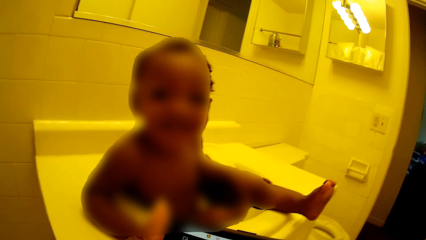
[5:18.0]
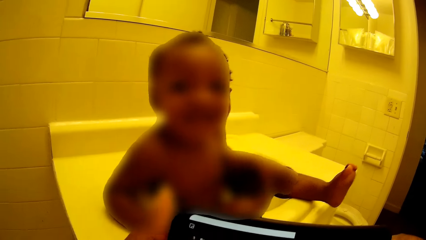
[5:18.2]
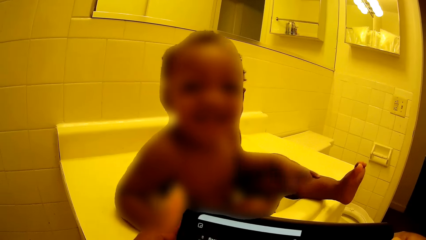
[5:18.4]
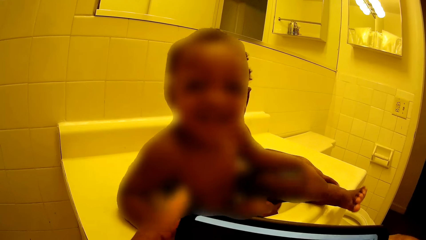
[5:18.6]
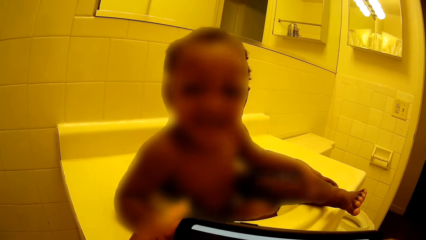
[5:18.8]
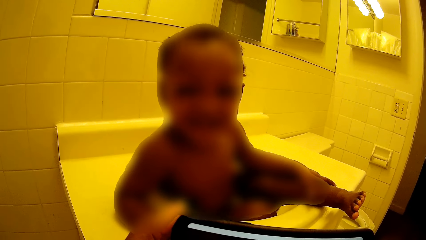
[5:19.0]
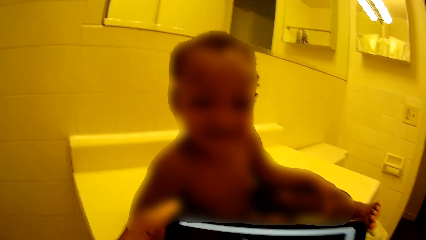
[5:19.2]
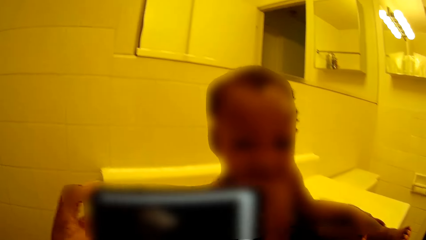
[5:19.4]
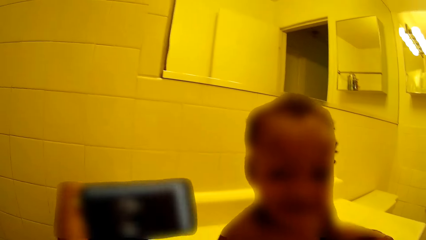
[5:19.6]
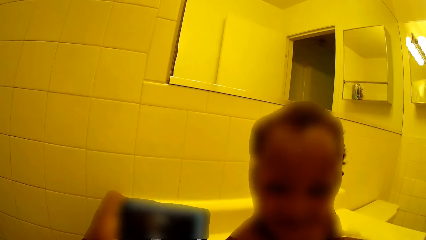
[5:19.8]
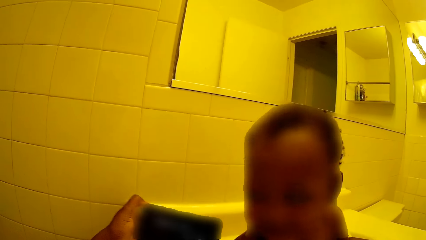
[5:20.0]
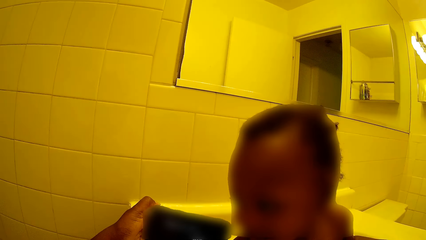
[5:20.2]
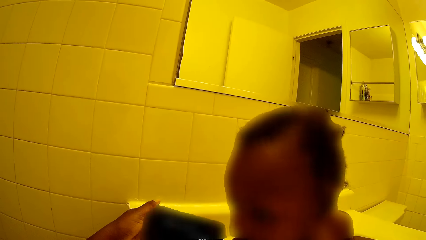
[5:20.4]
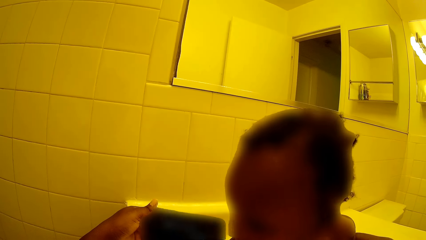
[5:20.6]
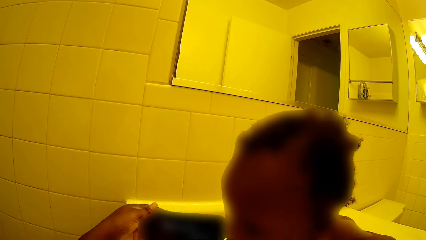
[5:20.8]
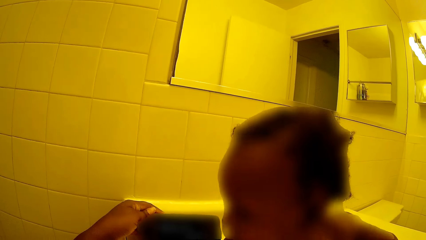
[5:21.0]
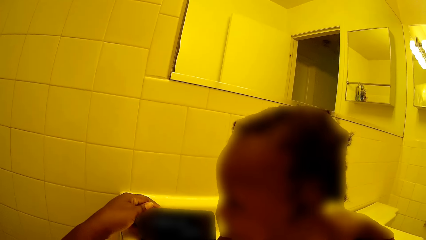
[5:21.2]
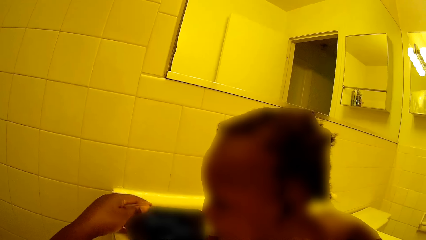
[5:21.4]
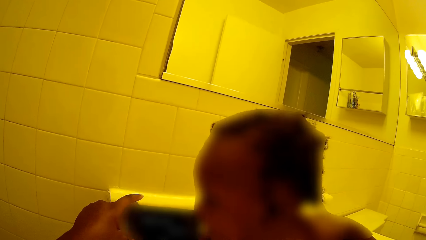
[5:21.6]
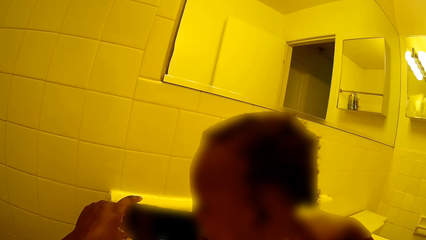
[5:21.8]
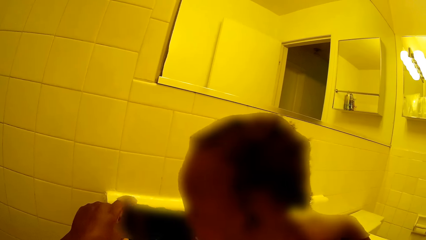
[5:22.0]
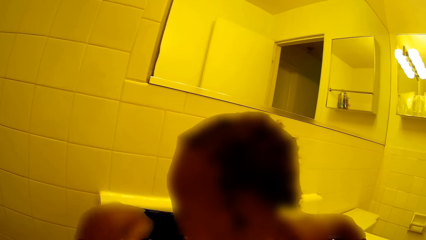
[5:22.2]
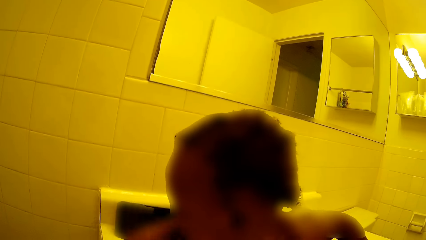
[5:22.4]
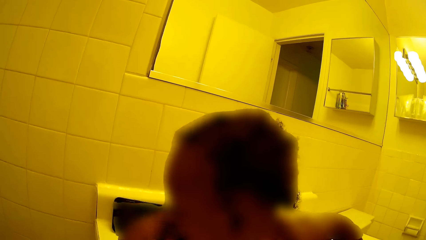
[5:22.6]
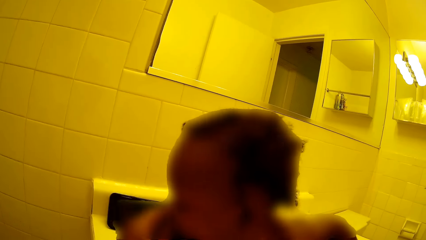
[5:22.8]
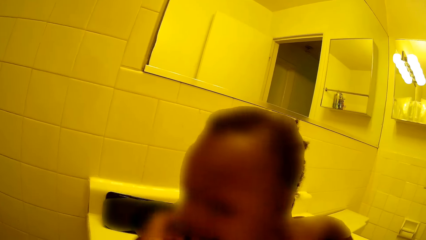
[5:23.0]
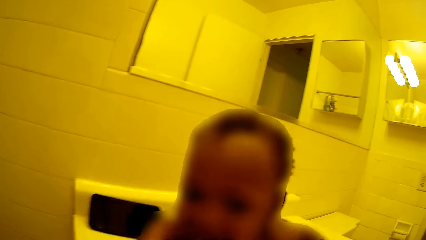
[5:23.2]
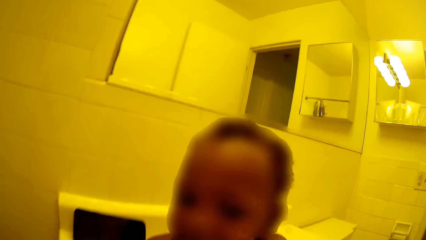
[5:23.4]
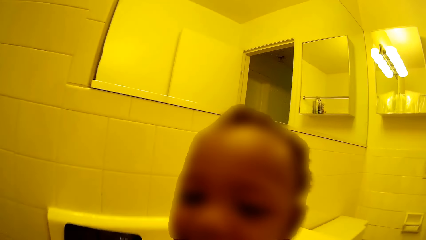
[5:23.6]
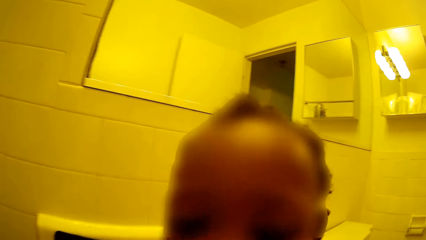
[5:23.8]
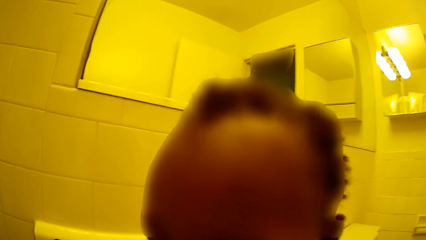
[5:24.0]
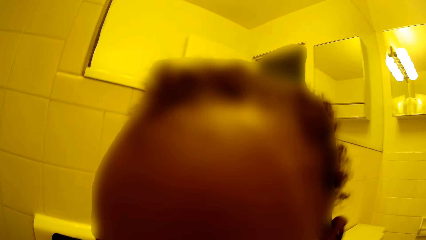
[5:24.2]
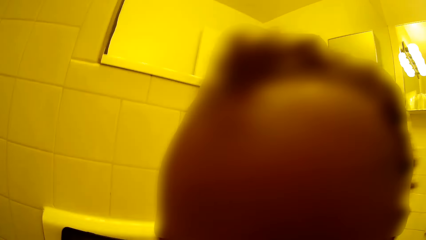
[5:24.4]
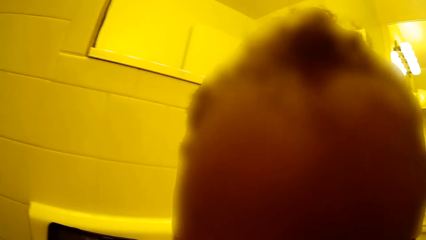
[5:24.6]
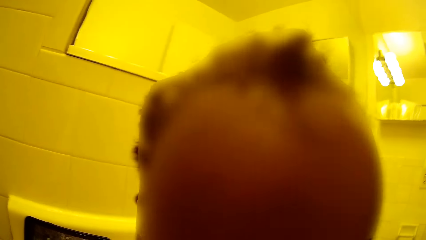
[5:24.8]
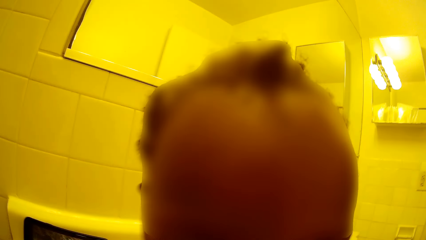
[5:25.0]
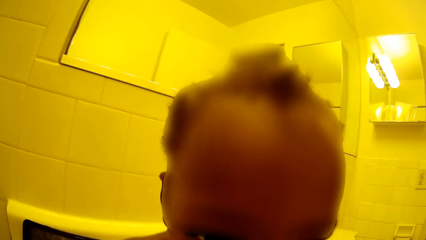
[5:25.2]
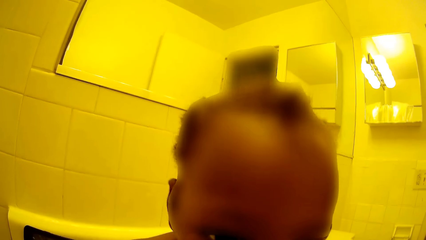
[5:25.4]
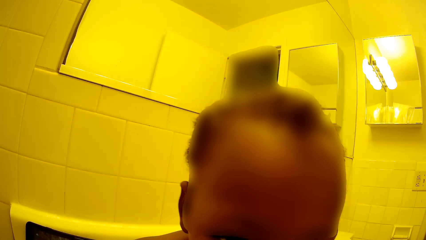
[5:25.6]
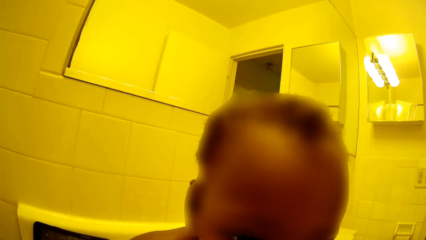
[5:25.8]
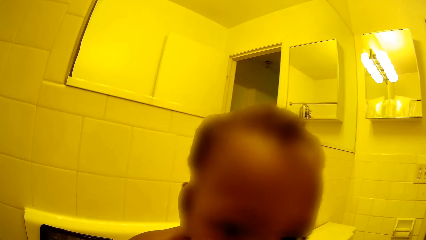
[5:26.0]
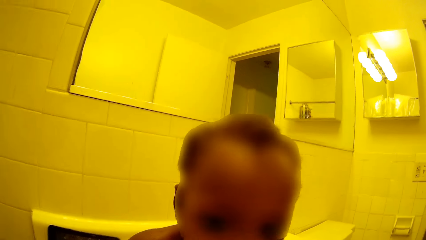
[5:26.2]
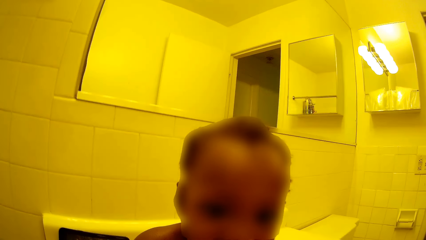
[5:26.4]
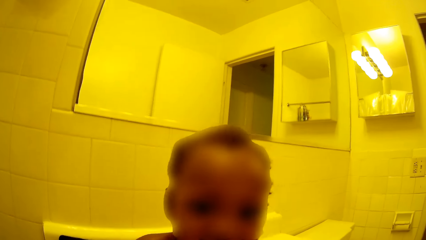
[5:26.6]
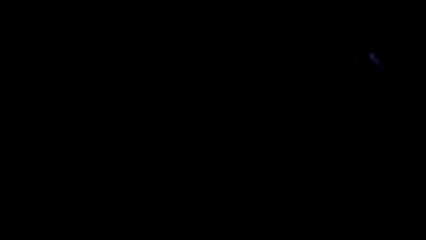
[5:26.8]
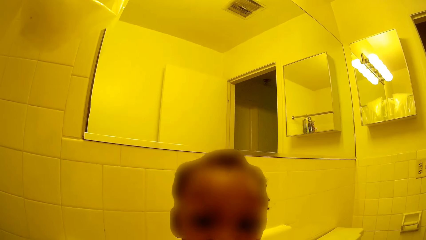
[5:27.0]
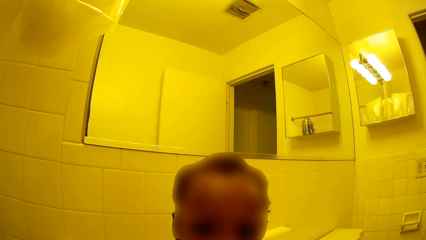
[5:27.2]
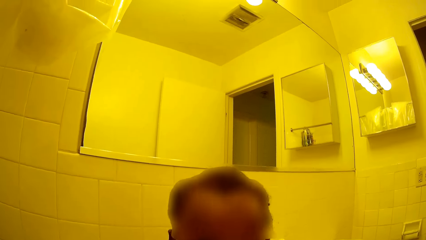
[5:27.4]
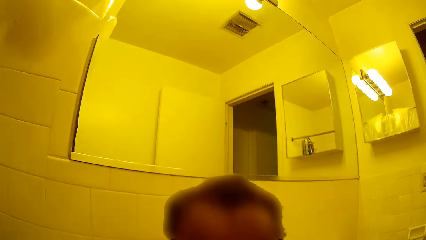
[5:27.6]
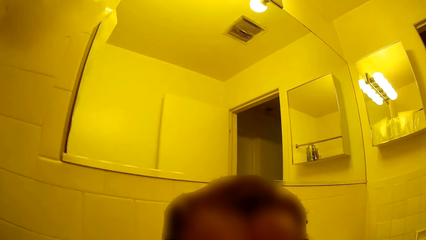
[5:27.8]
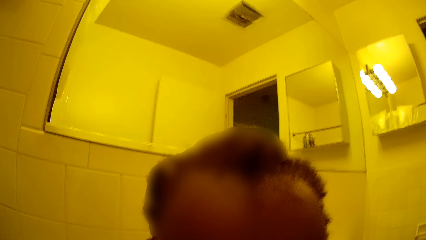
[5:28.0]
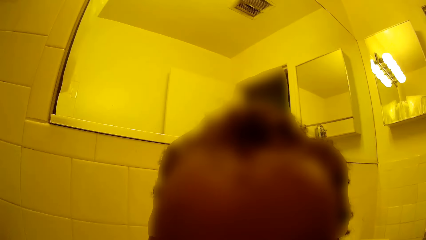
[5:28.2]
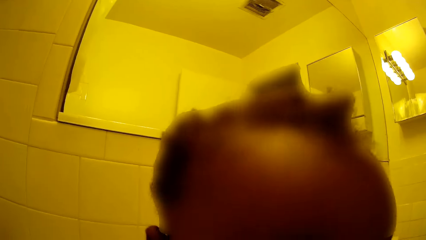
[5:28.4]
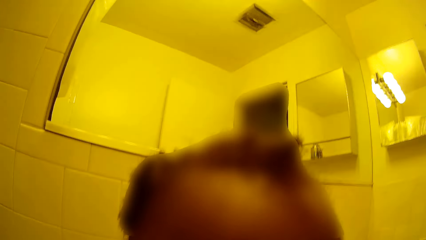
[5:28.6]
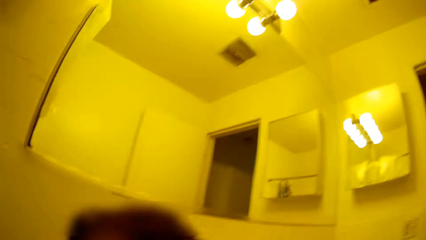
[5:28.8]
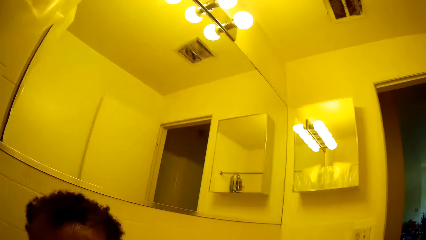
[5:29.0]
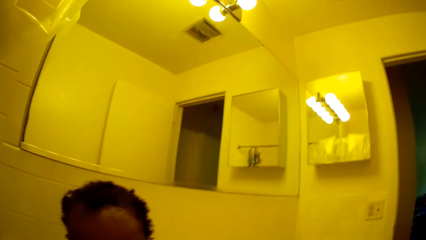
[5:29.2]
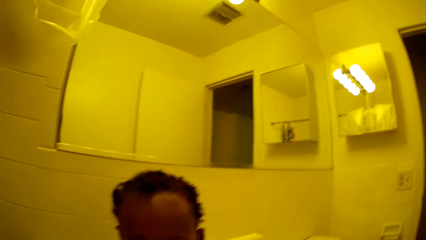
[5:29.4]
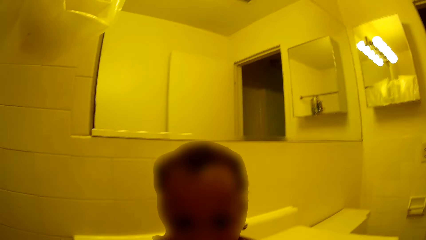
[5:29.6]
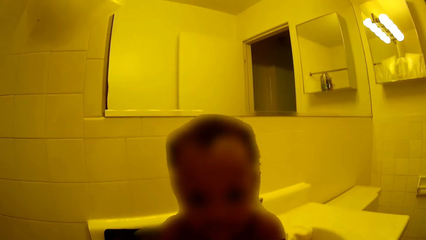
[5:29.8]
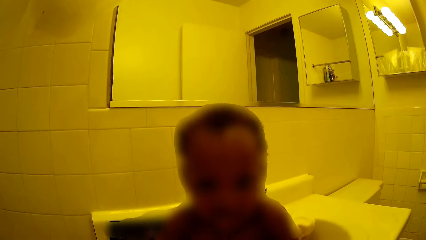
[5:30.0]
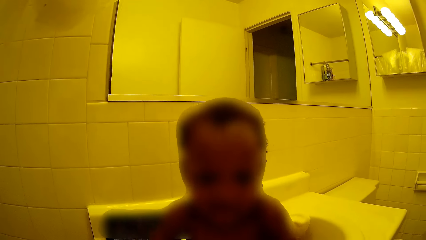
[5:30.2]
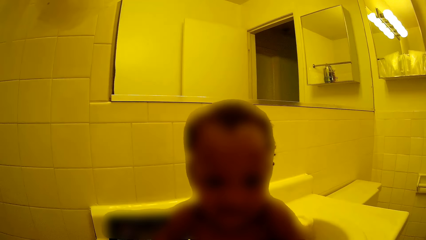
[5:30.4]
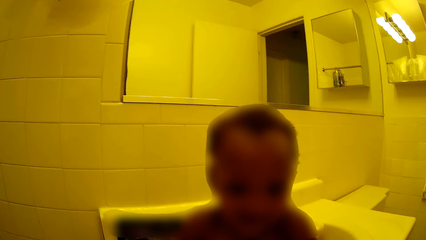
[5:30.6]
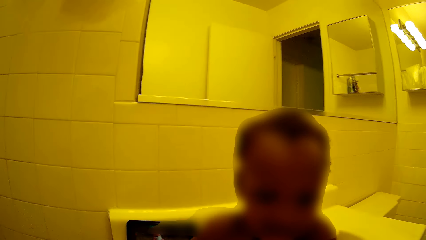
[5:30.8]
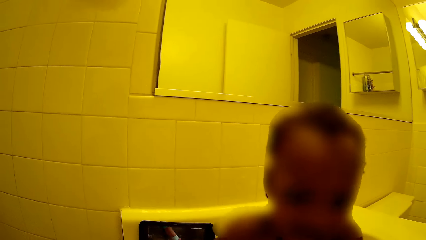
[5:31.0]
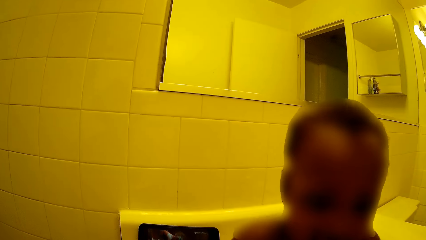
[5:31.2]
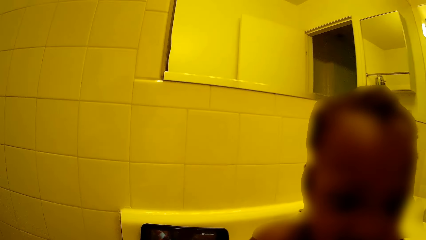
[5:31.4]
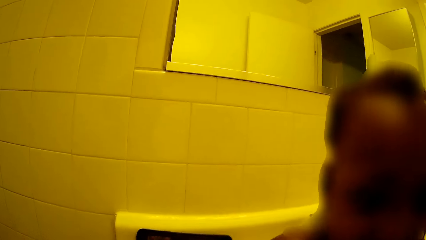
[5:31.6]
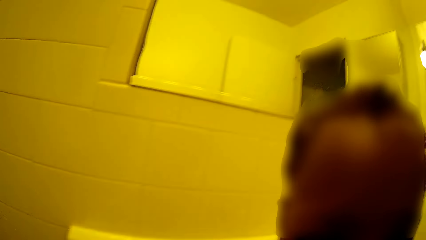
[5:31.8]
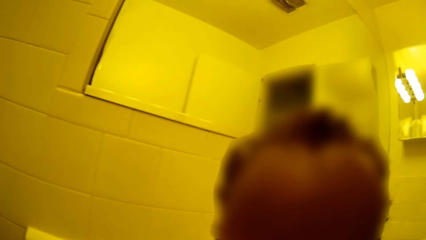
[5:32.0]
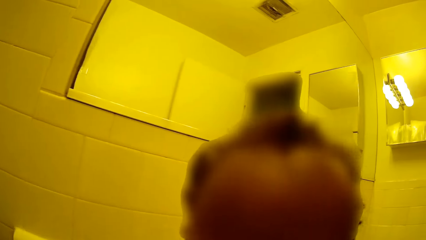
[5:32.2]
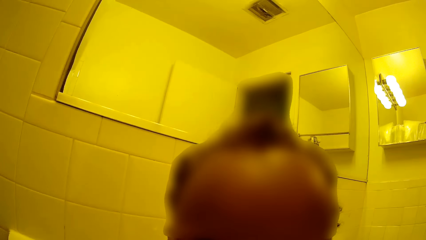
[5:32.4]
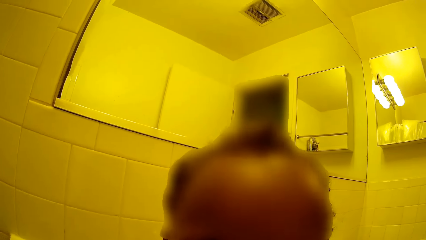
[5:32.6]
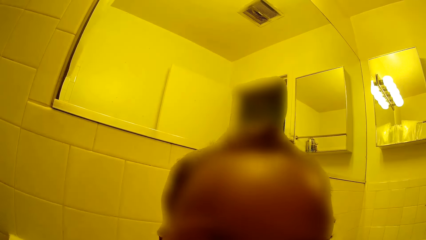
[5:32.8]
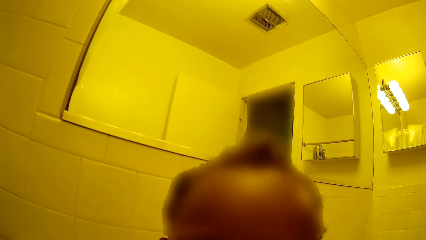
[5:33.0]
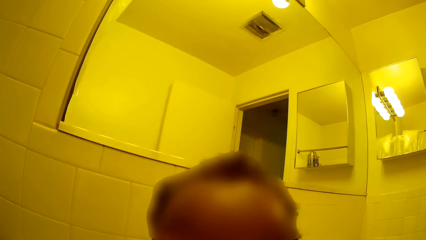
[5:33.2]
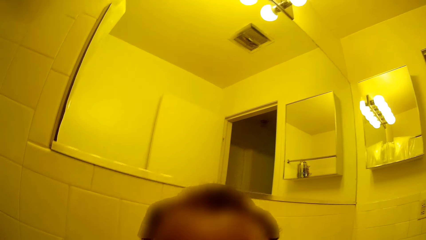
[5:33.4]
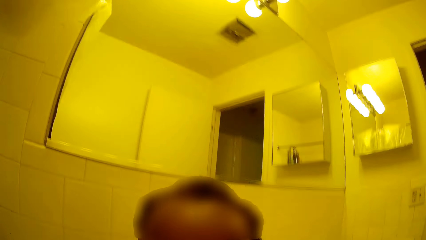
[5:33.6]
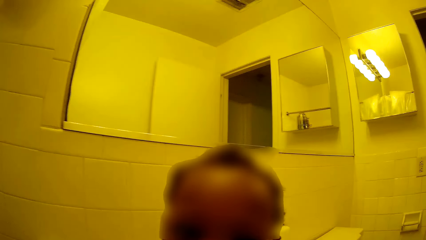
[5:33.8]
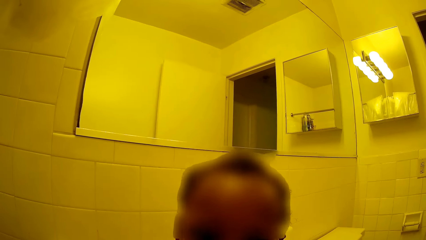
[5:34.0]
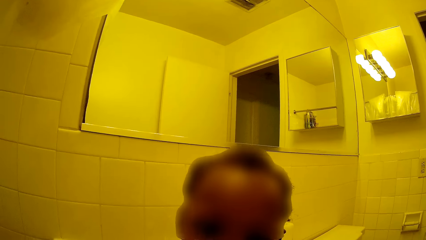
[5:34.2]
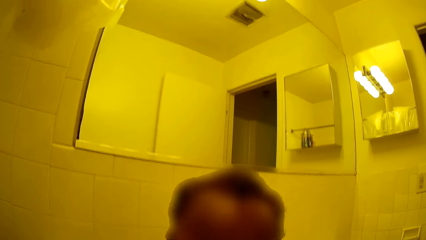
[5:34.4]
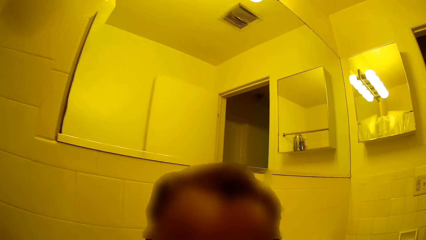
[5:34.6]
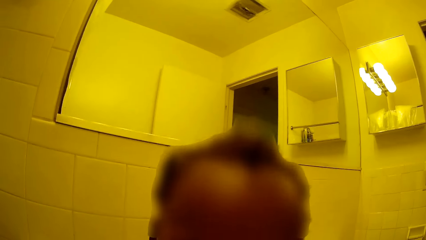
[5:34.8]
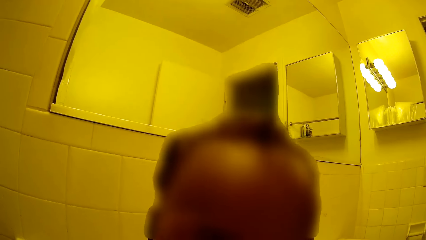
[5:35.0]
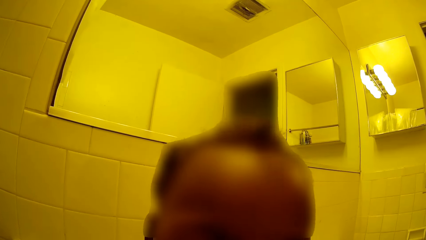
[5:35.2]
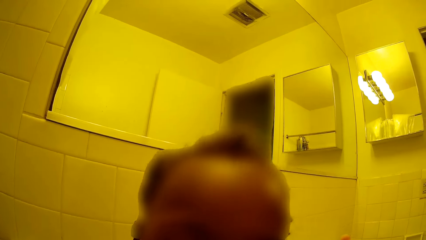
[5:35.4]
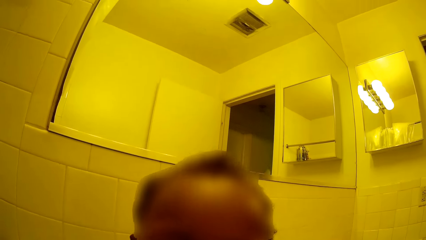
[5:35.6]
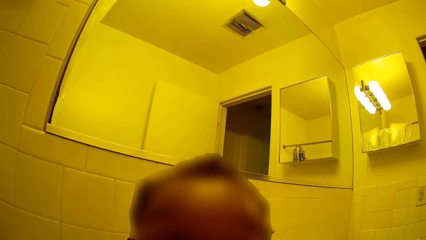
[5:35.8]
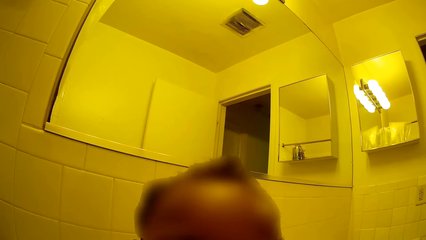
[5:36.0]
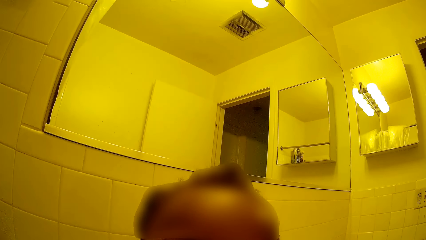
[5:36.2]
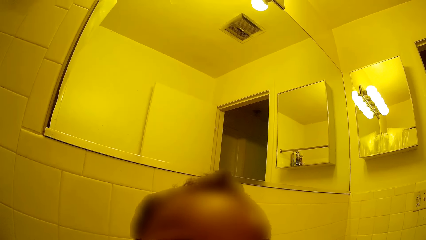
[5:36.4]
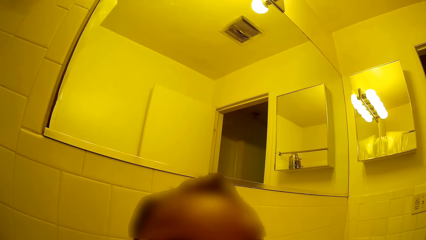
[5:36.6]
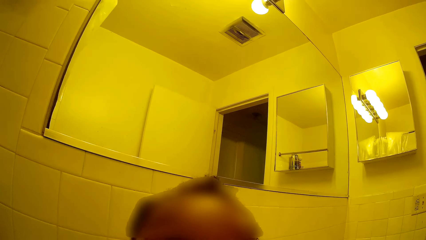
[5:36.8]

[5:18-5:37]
The camera wearer looks at the kid. She drops the phone on the wash hand basin with her left hand. She shows the phone to the kid. She touches the kid's cheek with her left hand. She talks to the kid.
